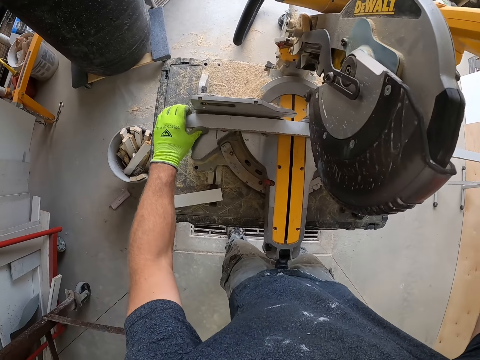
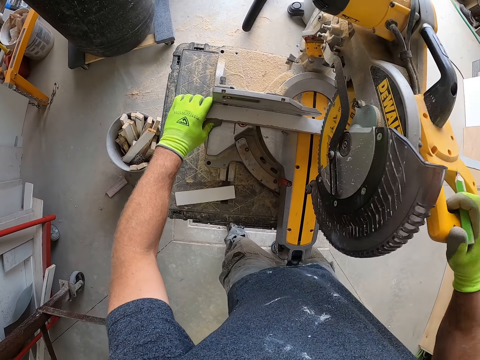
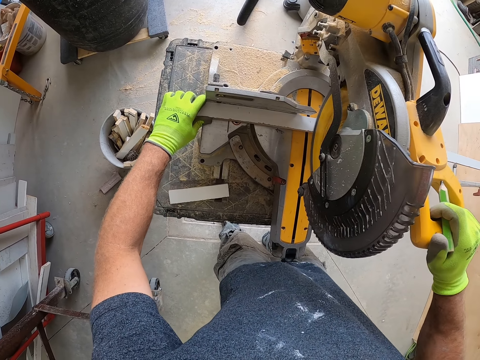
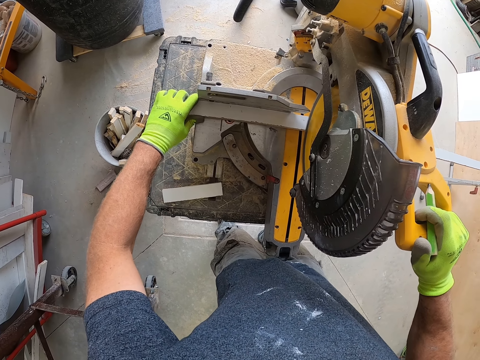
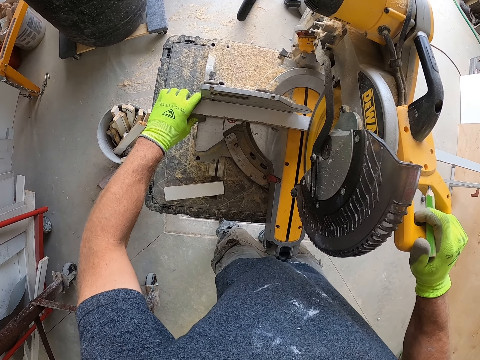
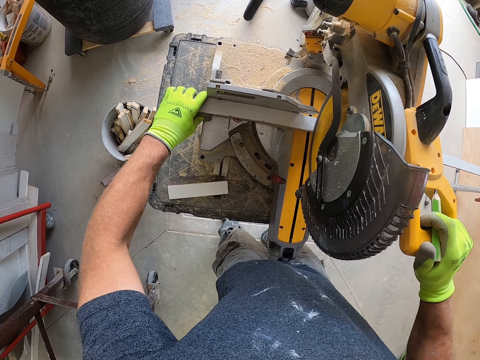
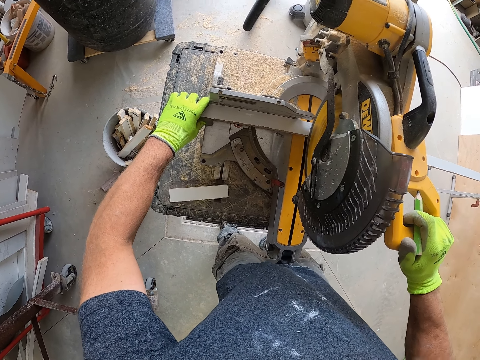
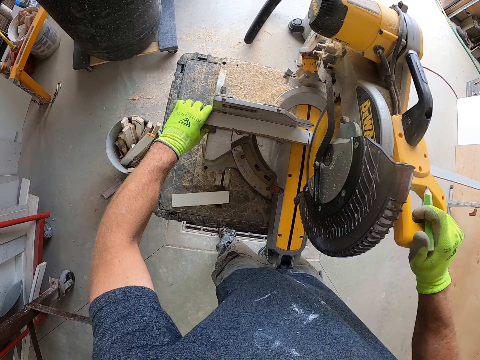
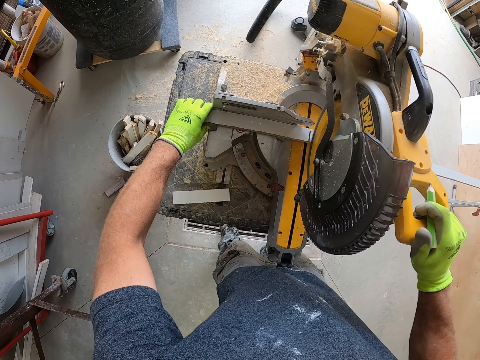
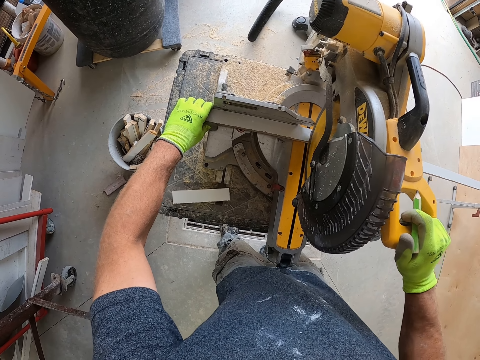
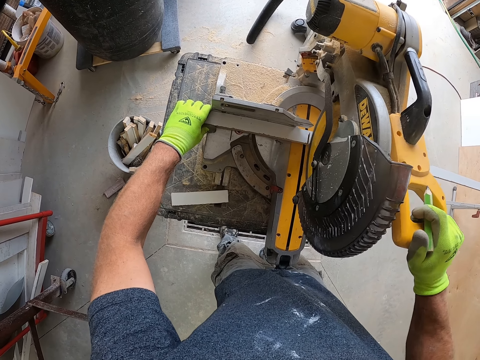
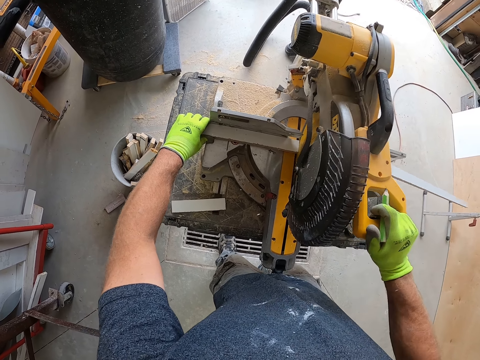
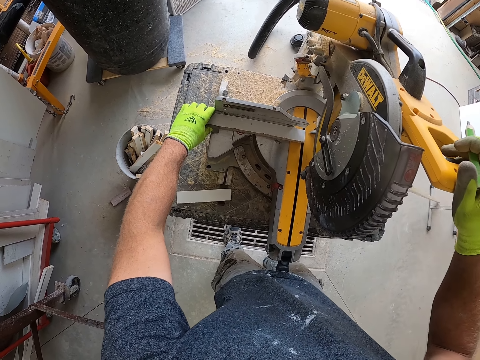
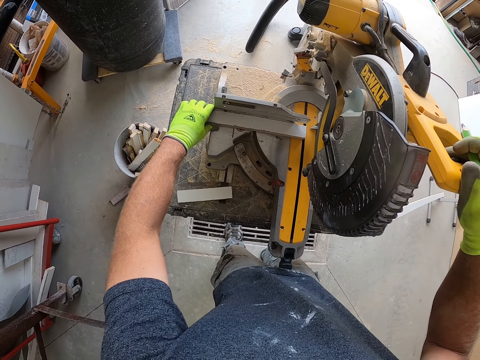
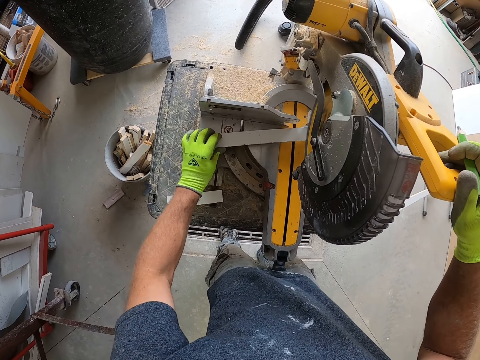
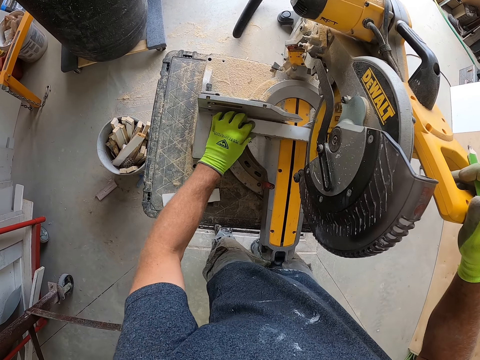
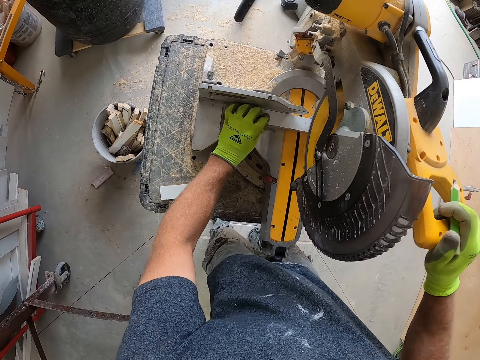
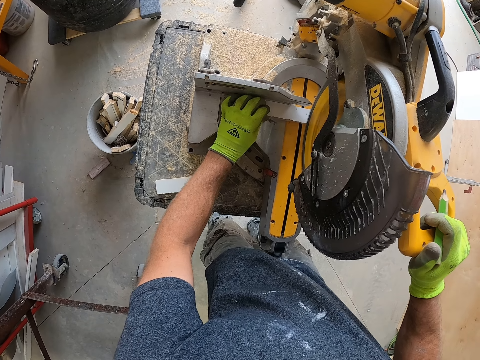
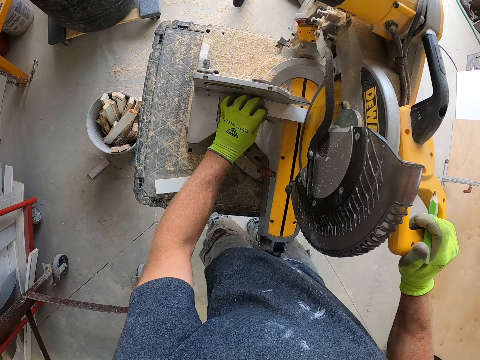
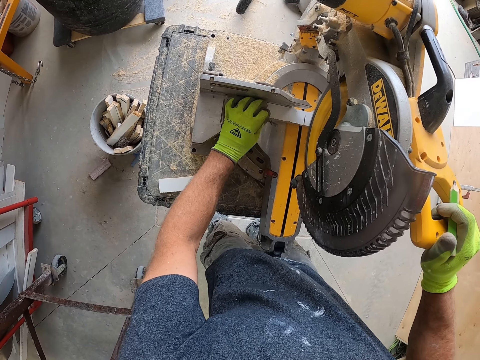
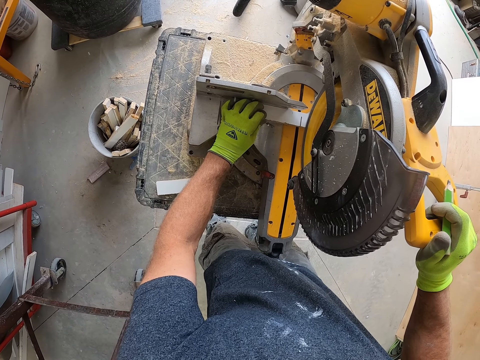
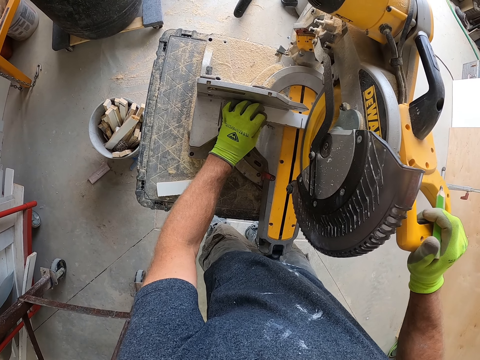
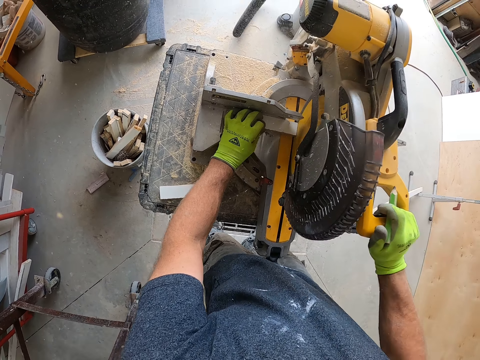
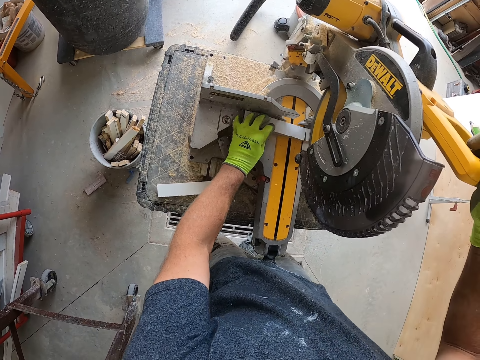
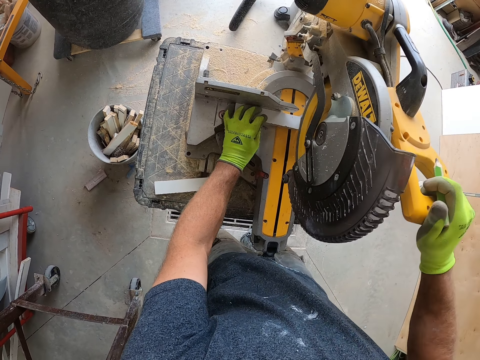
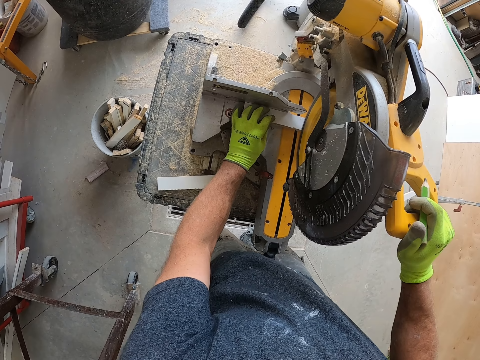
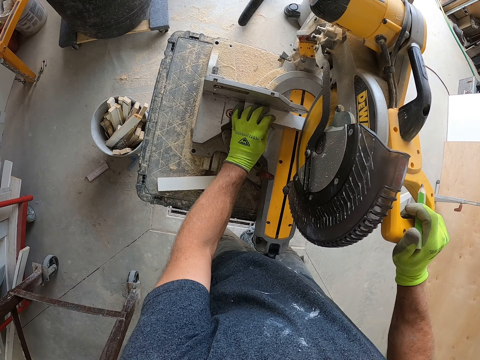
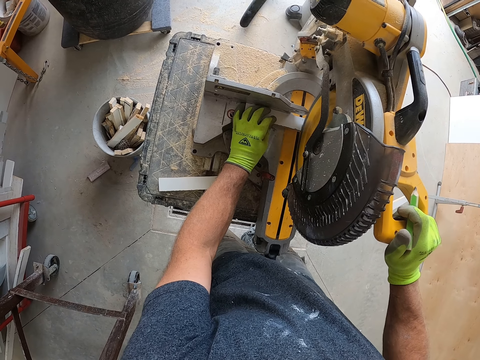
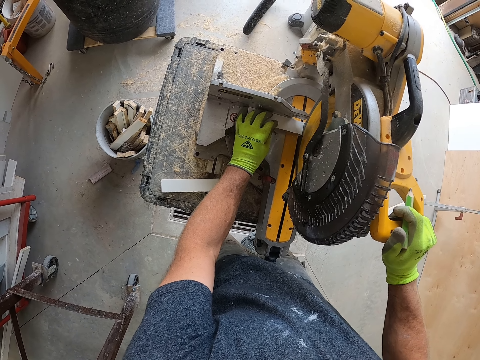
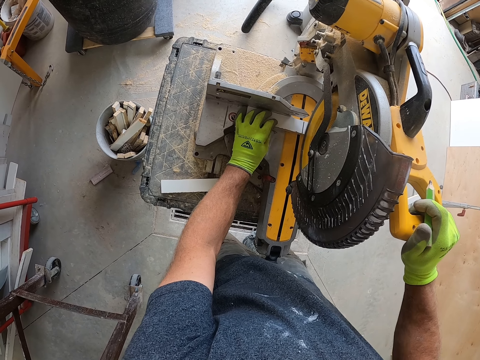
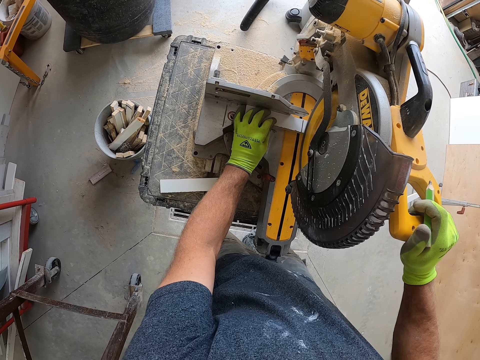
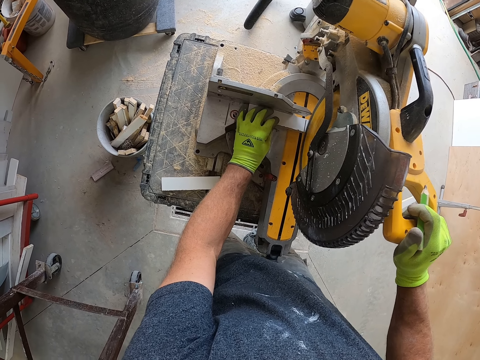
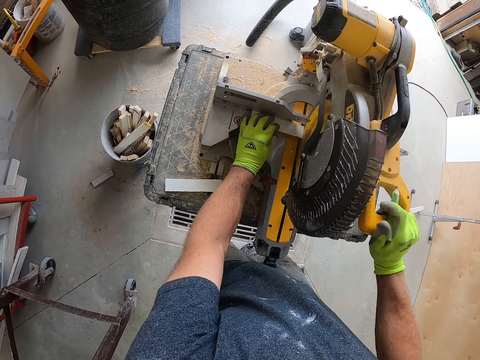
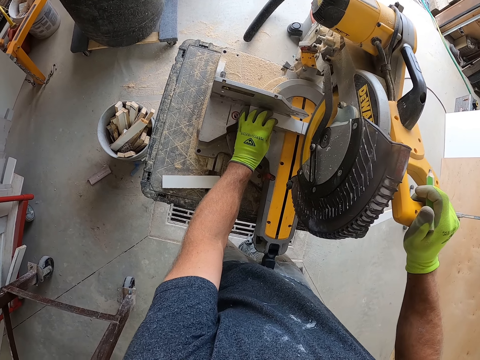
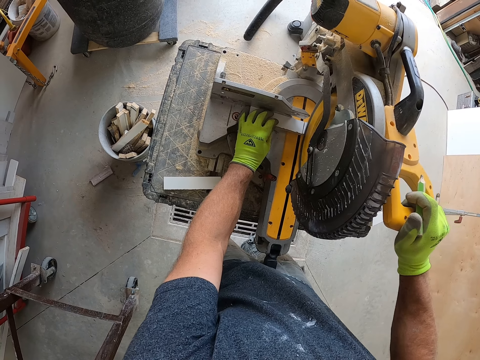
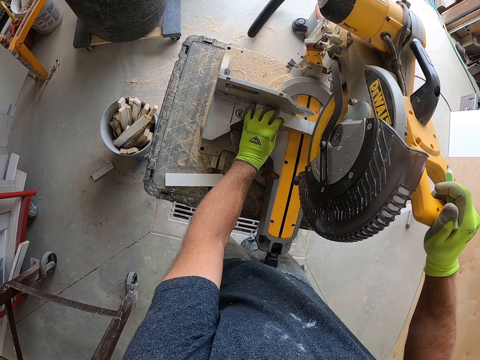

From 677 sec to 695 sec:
The camera wearer puts a piece of wood on a wood cutter or saw. They cut the piece of wood with the wood cutter. They move the wood and cut the wood with the saw. They align the piece of wood on the wood cutter. They cut the piece of wood with the wood cutter.

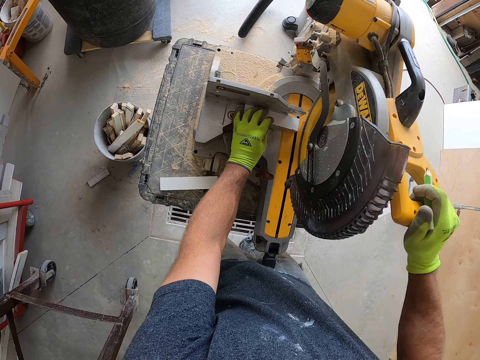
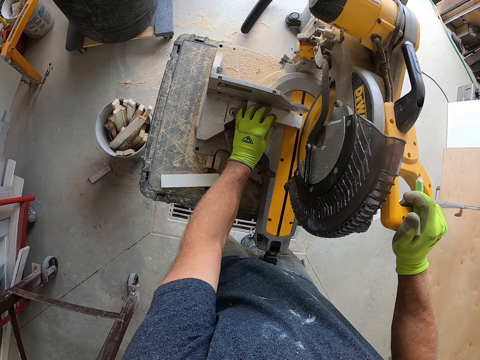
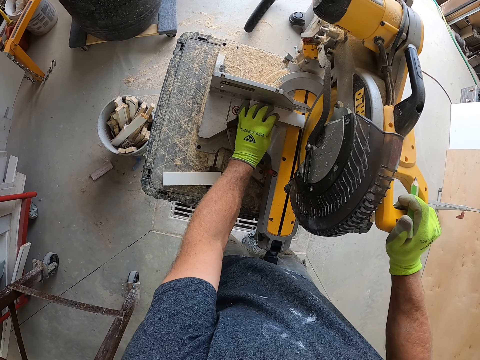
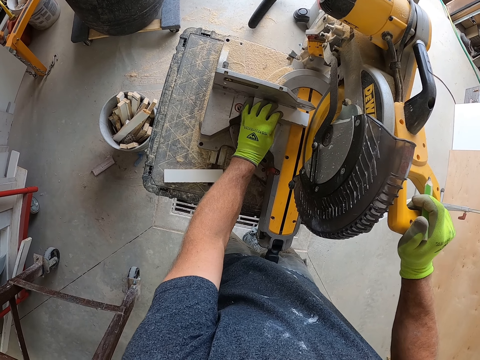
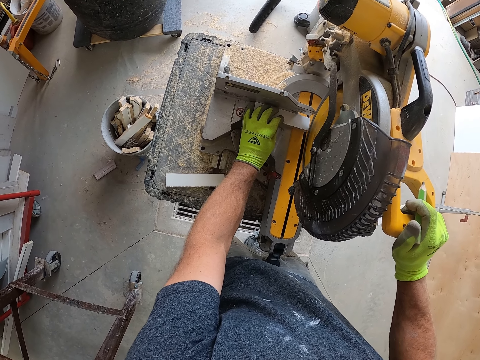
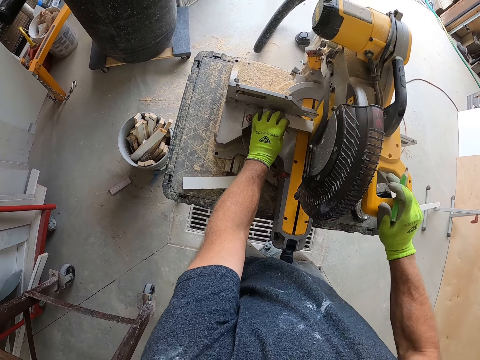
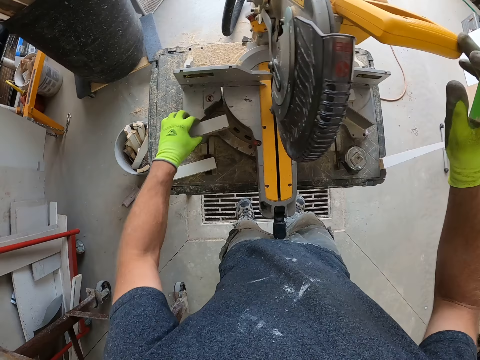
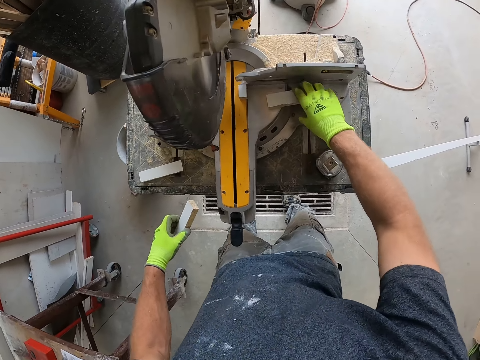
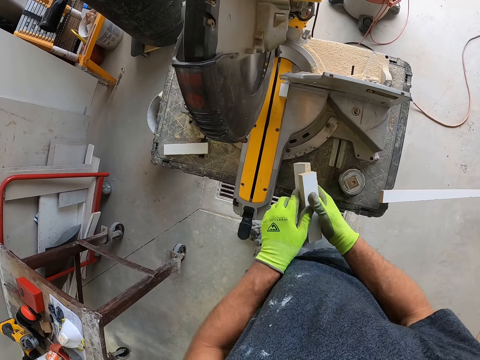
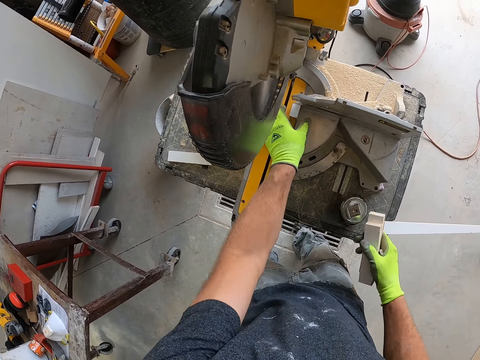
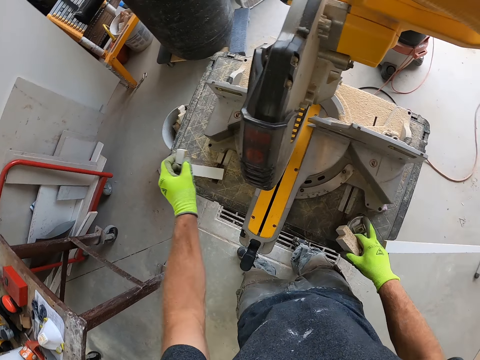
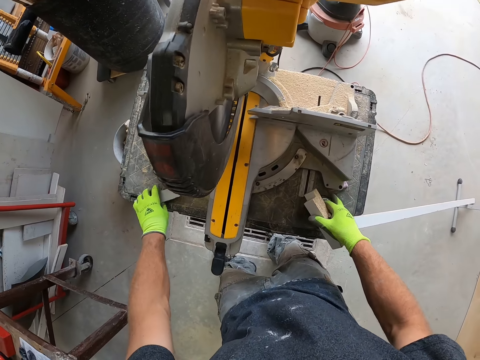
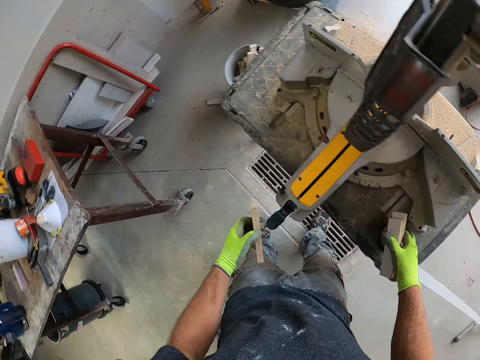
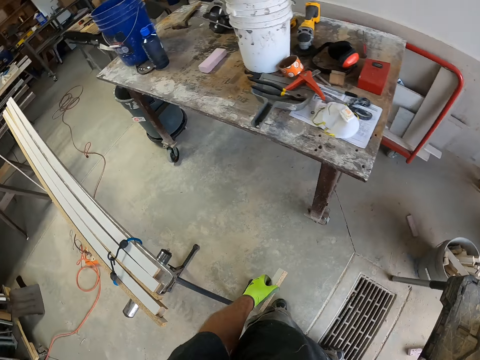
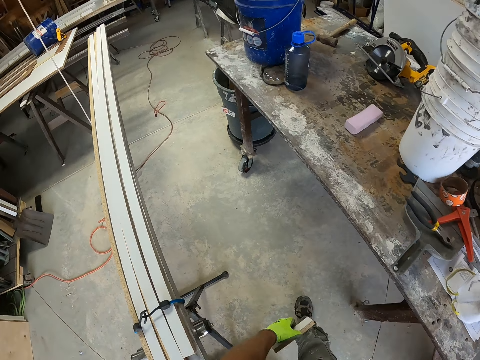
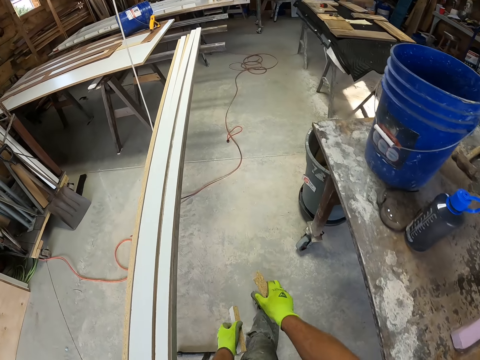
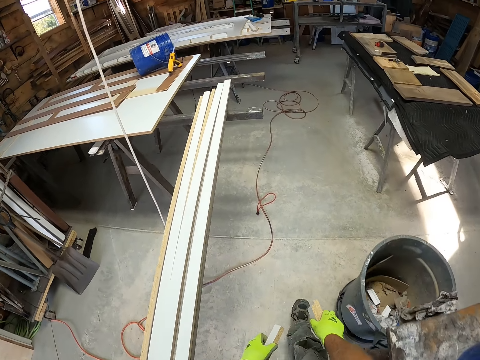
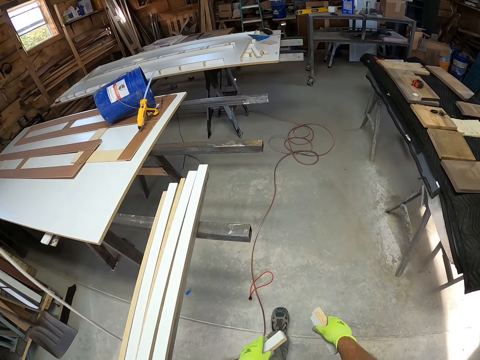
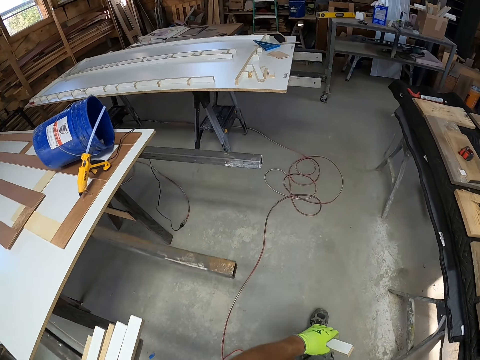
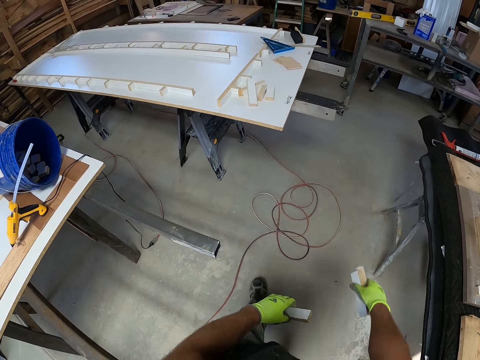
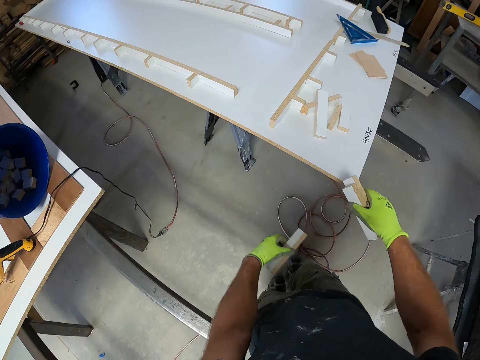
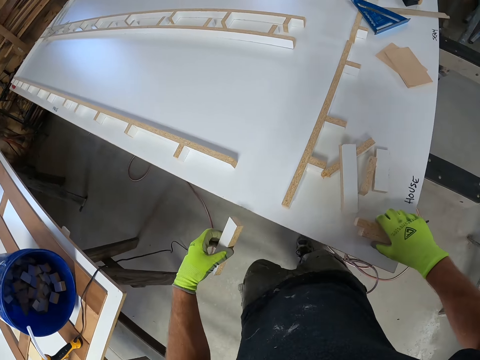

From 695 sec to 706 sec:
The camera wearer cuts the wood with the saw. They take the wood from the saw table. They take the wood from the saw table again. They toss the wood into the bucket and take the wood from the saw table. They walk around a garage.
